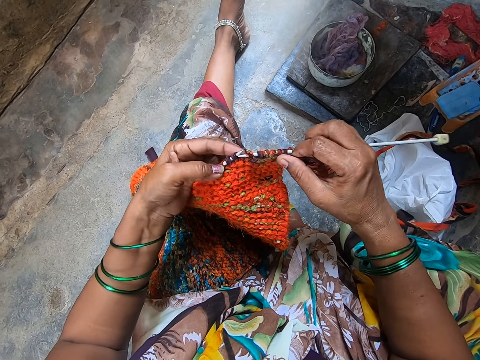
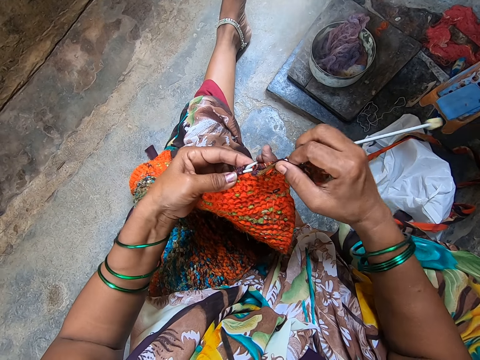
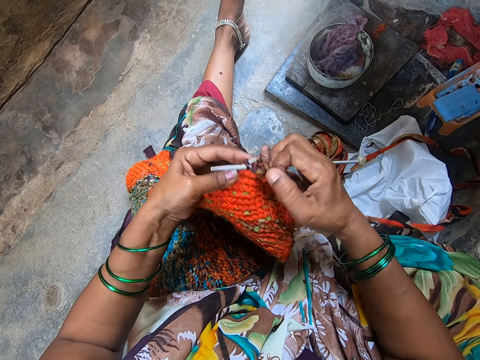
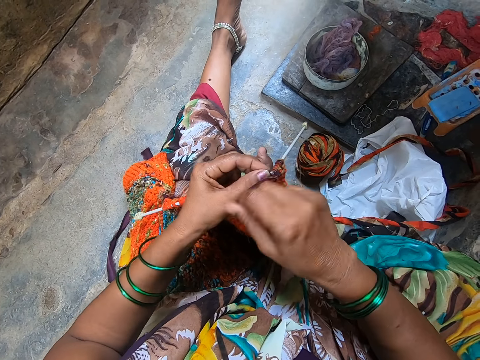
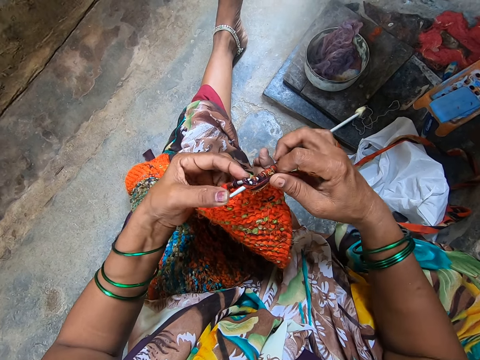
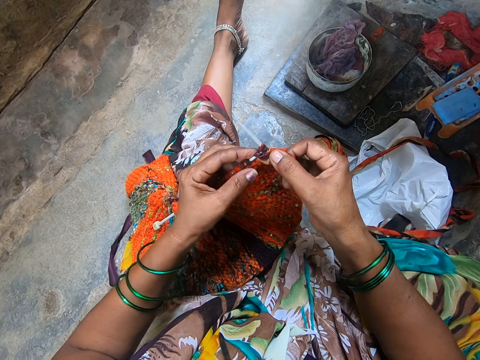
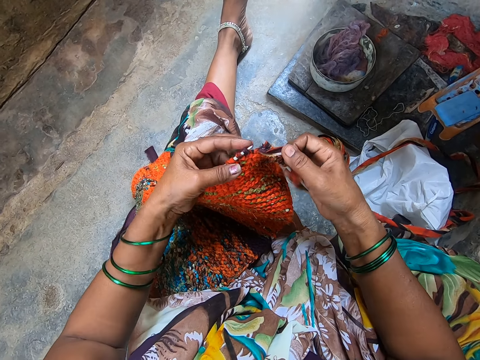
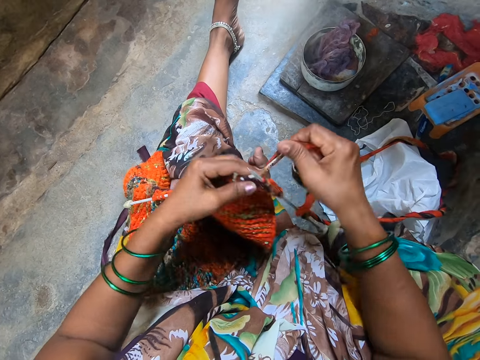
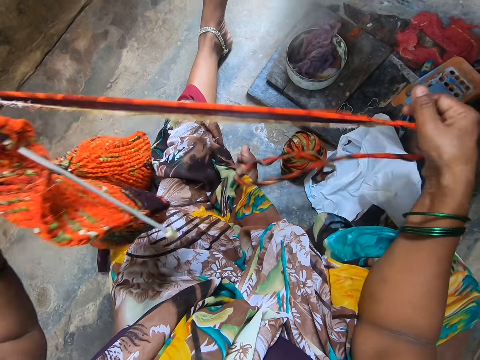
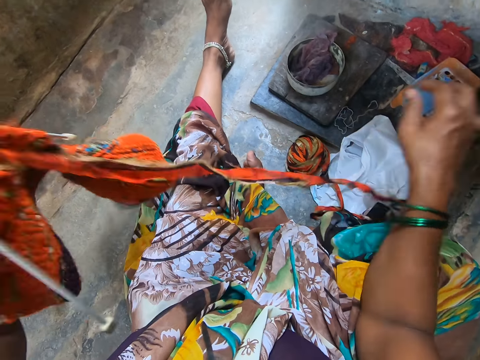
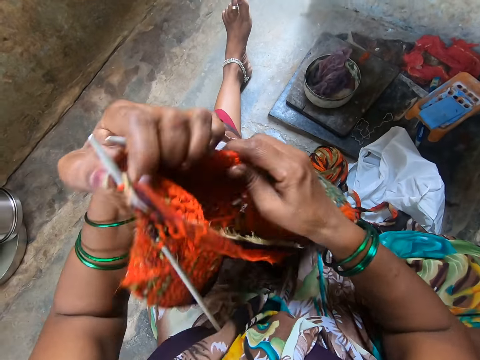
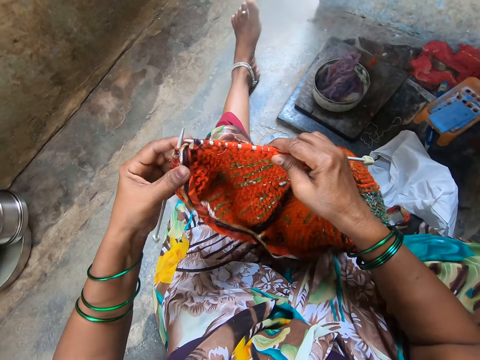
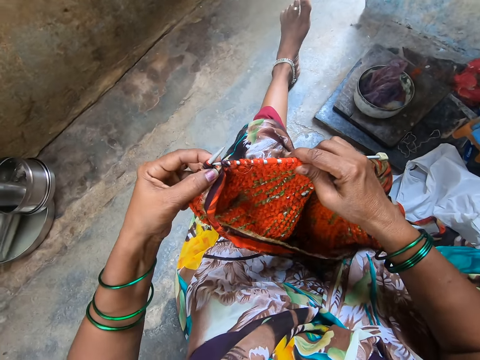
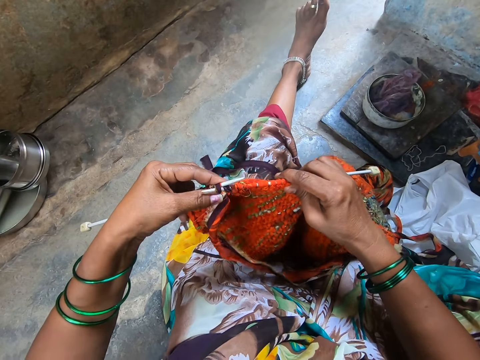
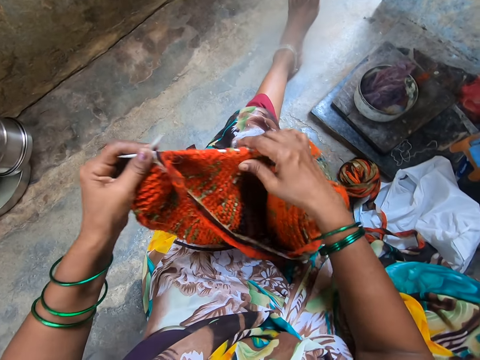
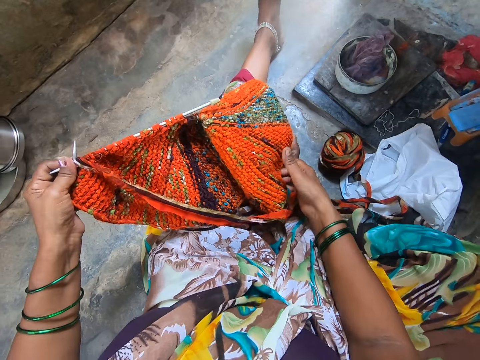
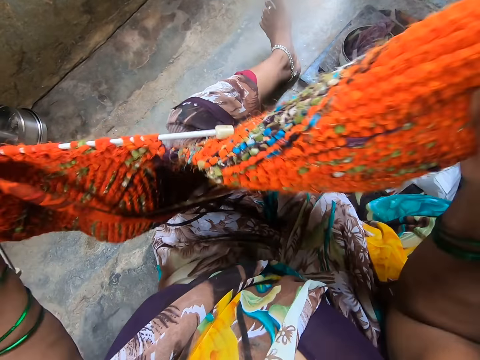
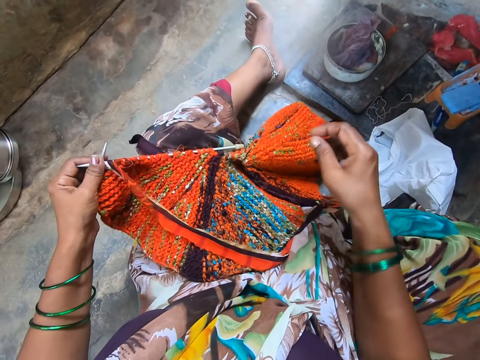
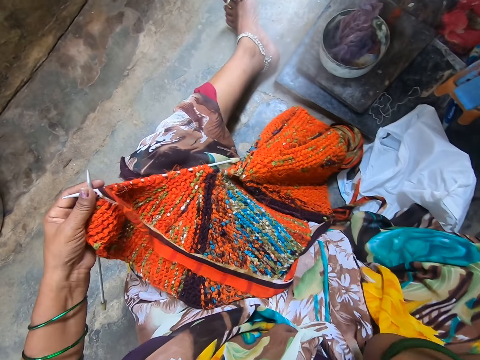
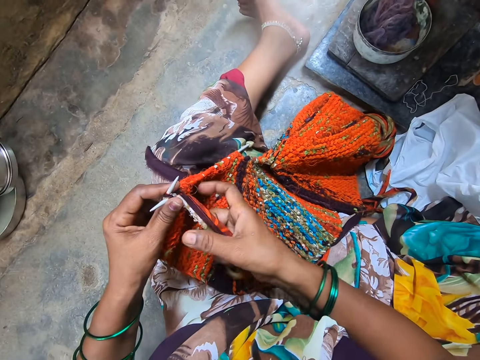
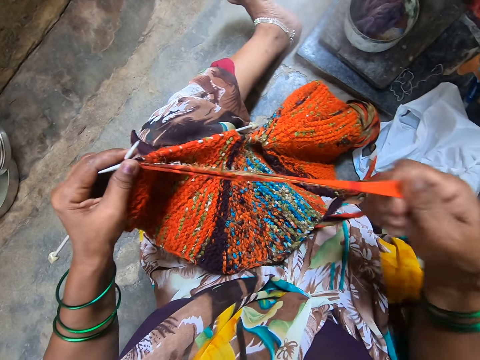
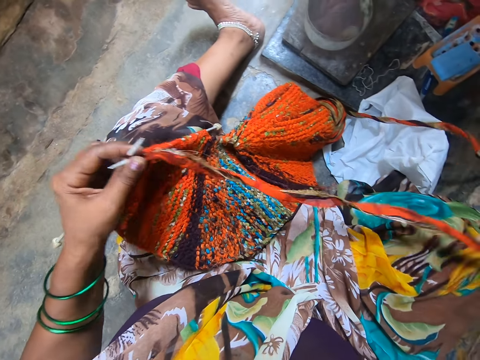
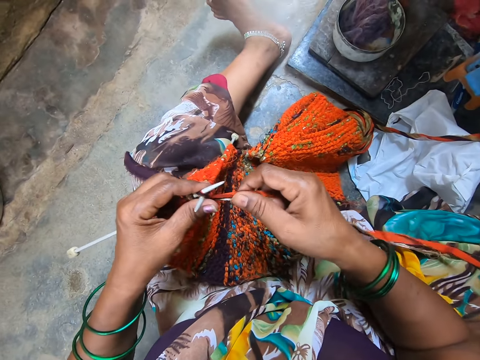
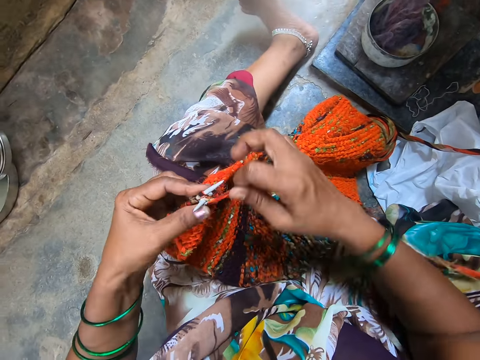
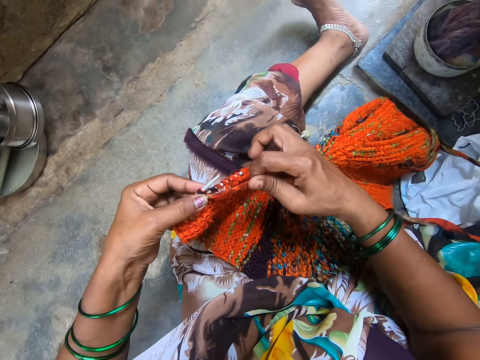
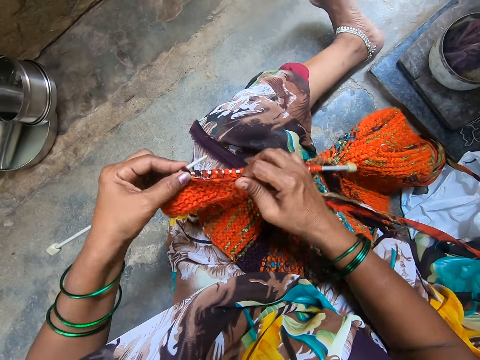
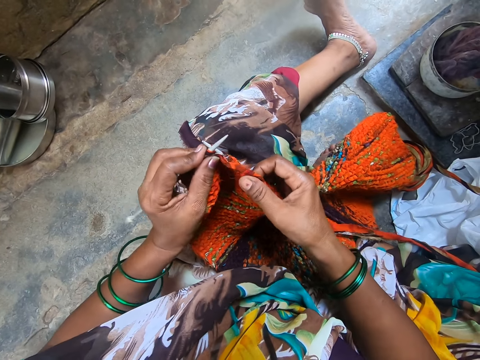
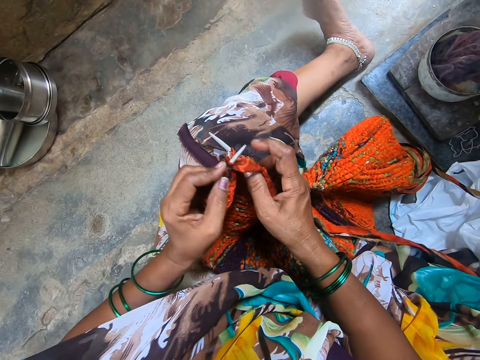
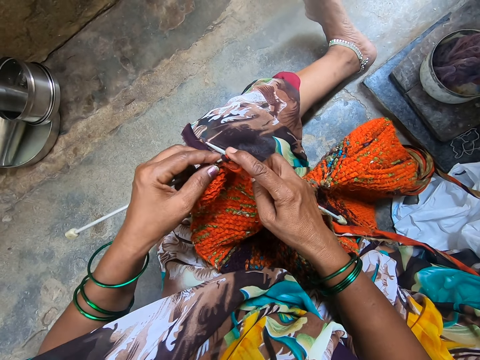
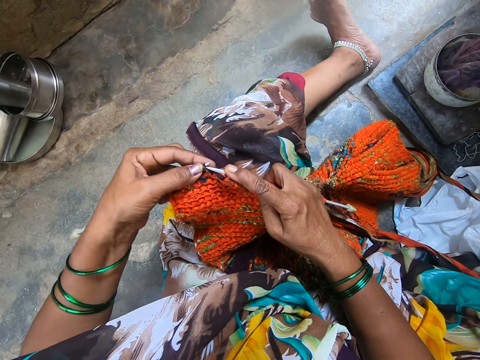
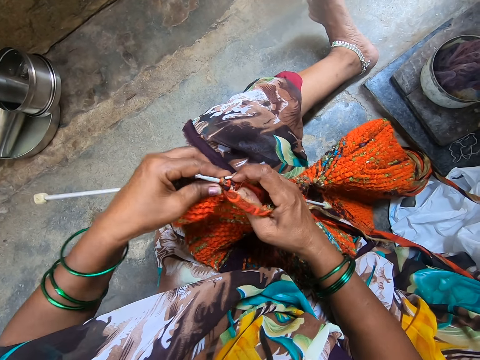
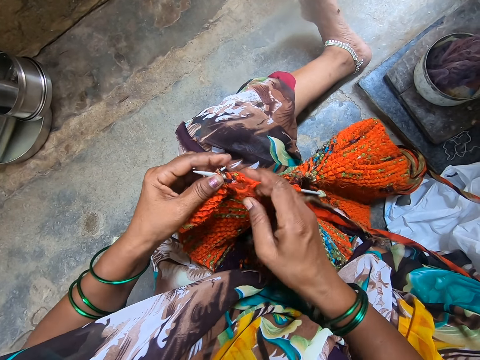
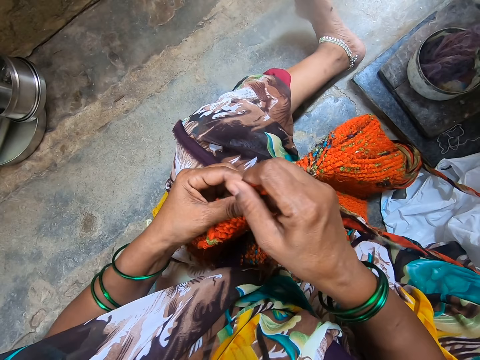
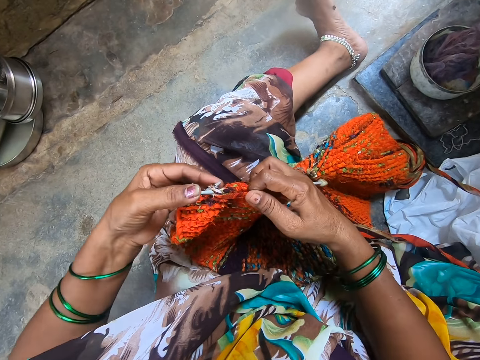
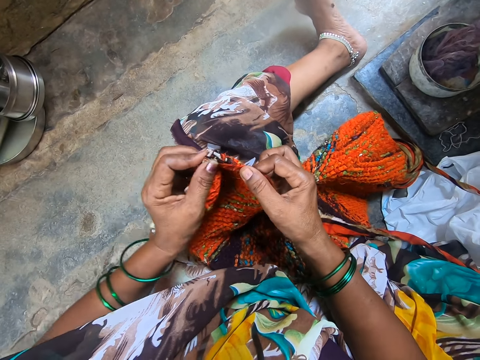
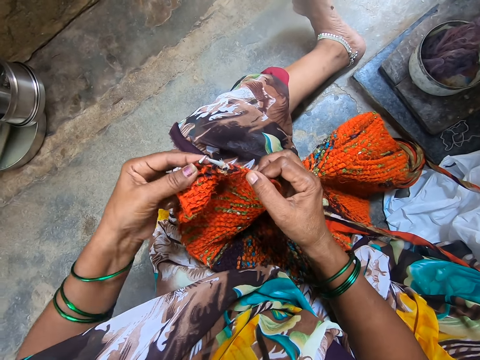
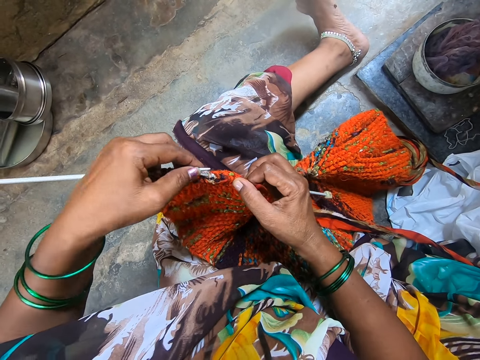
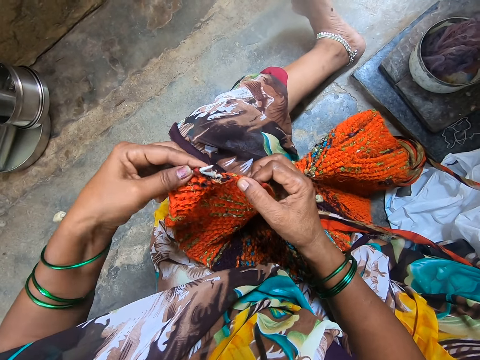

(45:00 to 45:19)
The camera wearer adjusts the fabric. They straighten the knitting thread. They adjust the knitted fabric. They knit. They hold the fabric. They adjust the fabric. They straighten the knitting thread. They knit the fabric with the knitting needle.

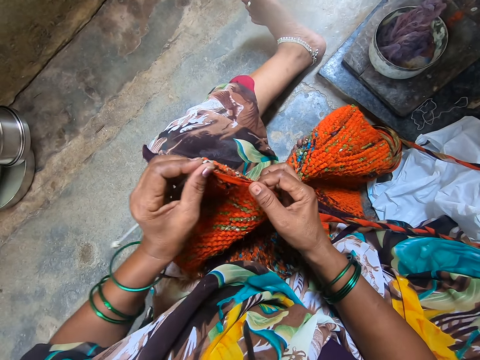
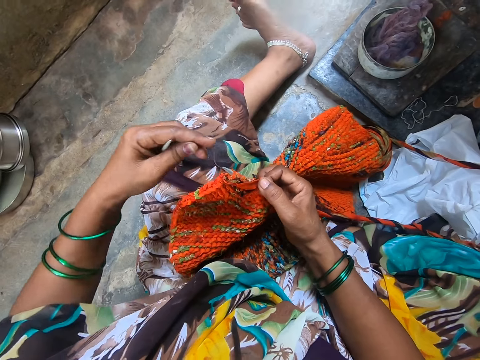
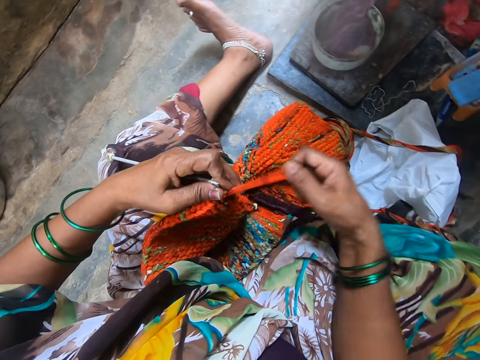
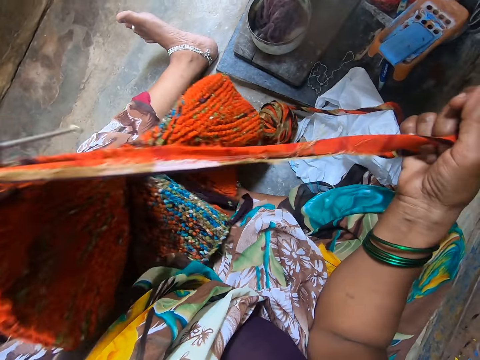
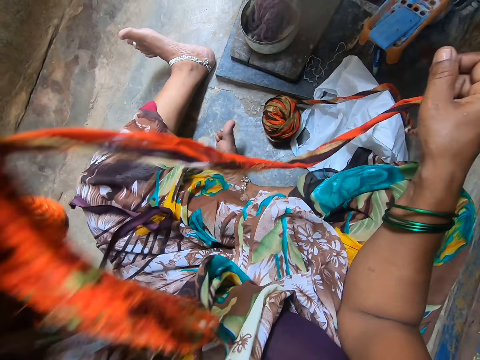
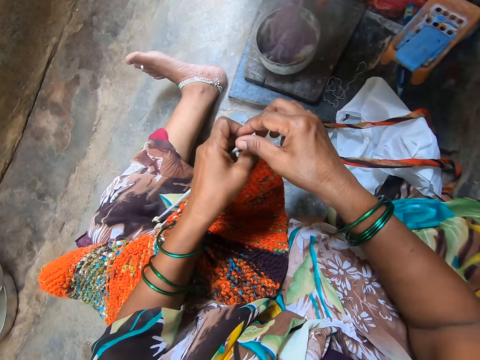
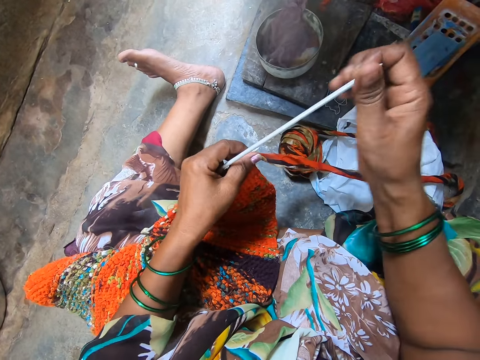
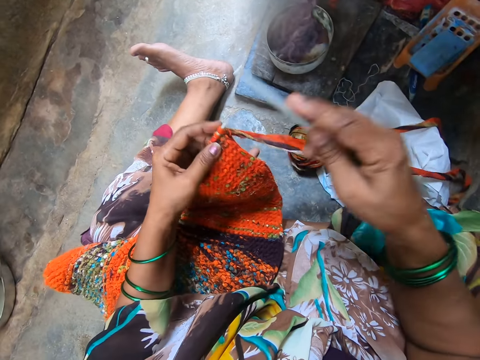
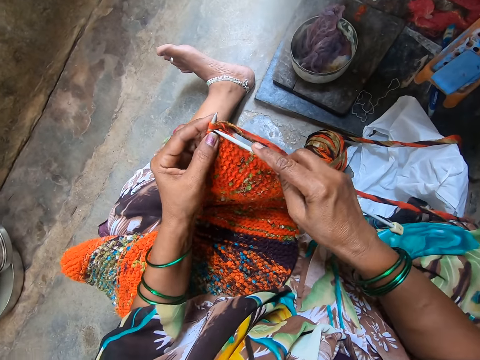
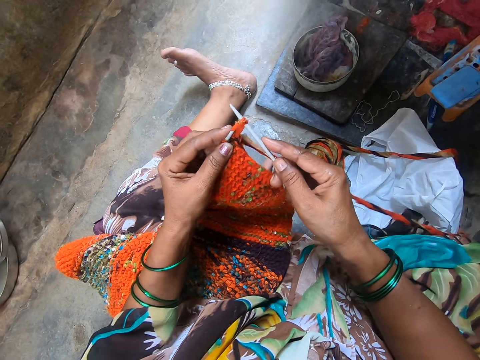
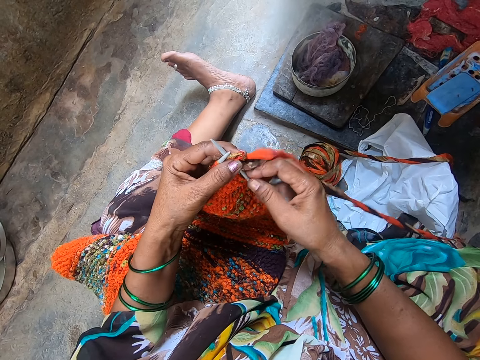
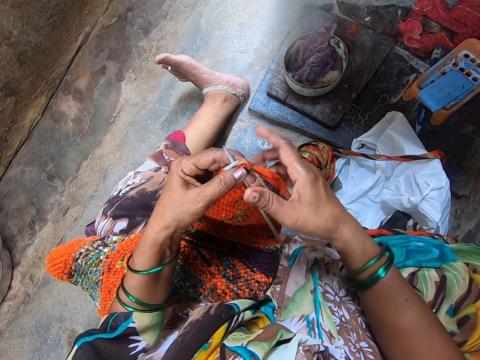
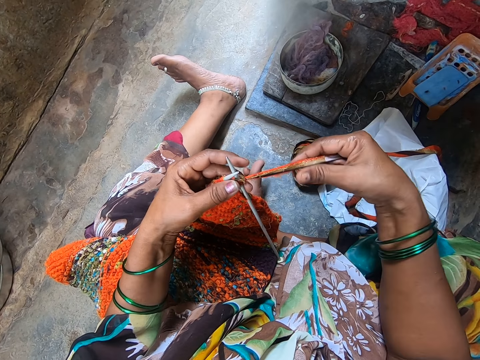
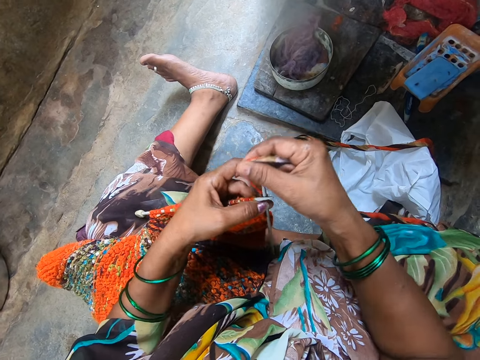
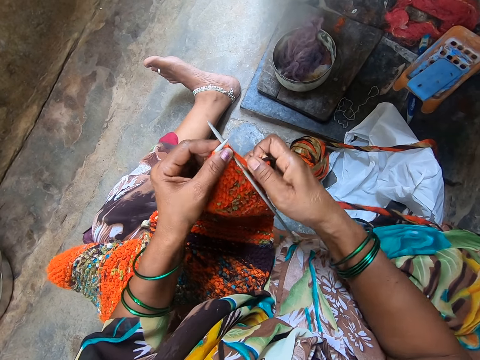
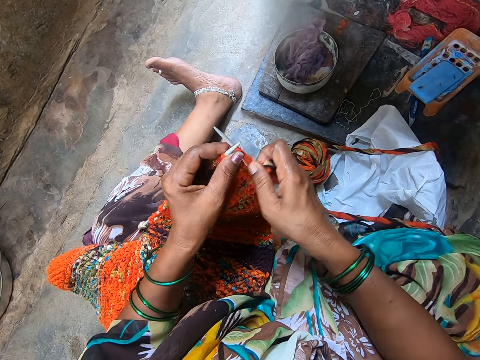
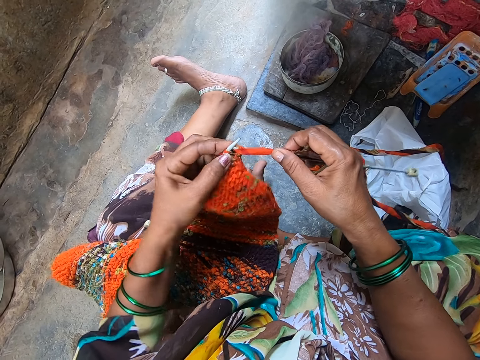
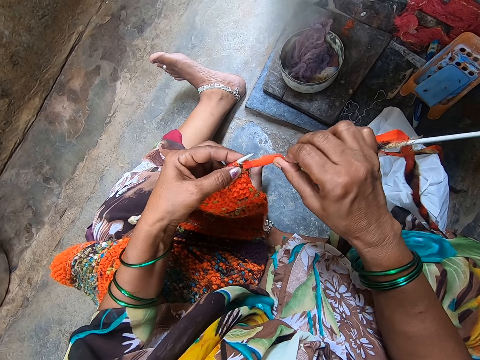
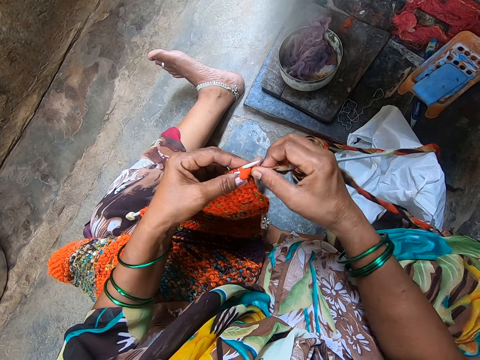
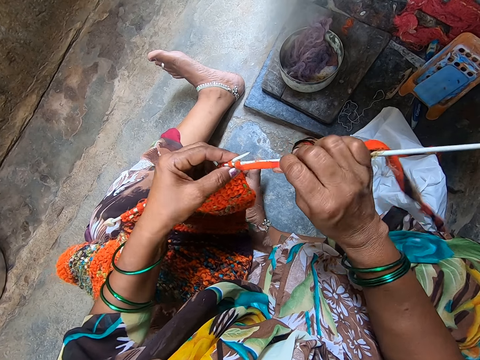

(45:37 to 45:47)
The camera wearer straightens the knitting thread. They adjust the knitted fabric. They hold the knitting needle. They knit the fabric with the knitting needle. They put the knitting needle through the fabric. They roll the knitting thread round the knitting needle. They knit.
